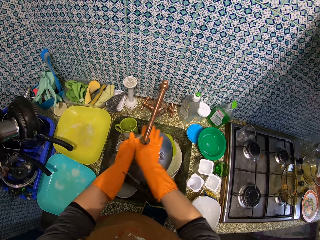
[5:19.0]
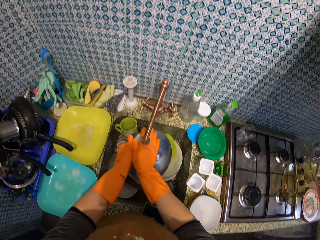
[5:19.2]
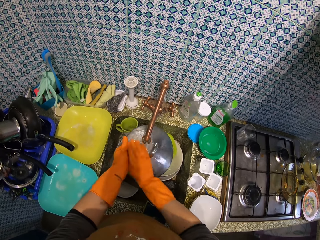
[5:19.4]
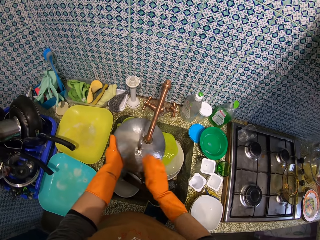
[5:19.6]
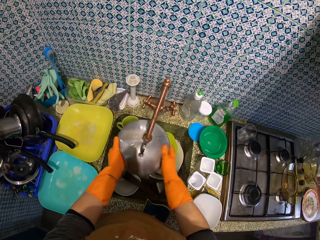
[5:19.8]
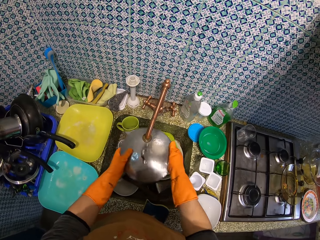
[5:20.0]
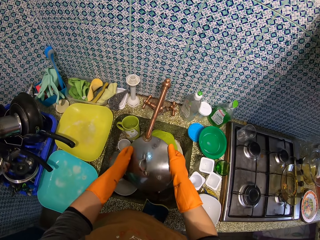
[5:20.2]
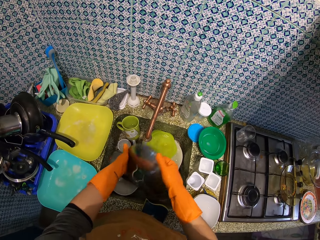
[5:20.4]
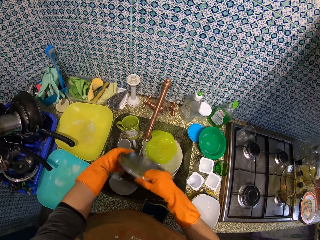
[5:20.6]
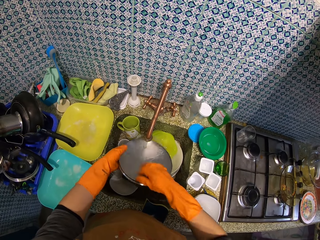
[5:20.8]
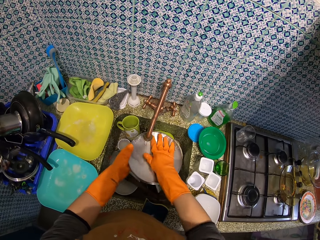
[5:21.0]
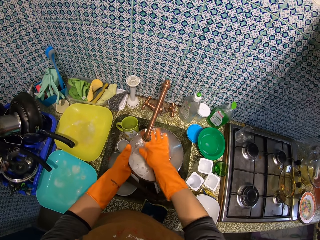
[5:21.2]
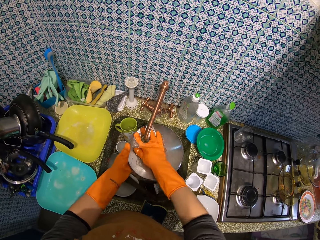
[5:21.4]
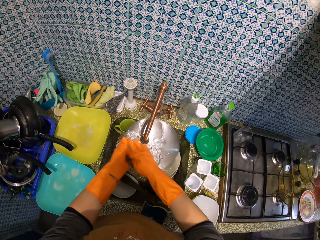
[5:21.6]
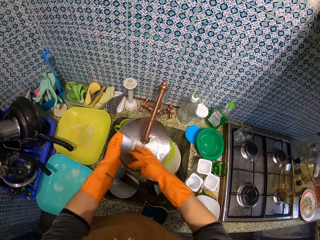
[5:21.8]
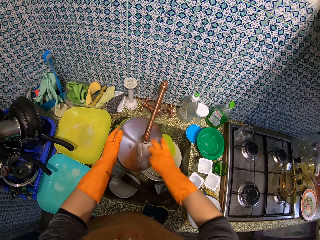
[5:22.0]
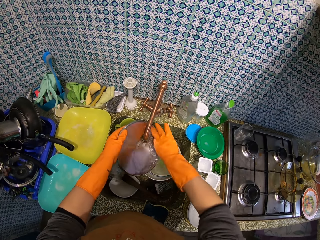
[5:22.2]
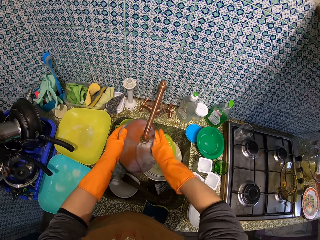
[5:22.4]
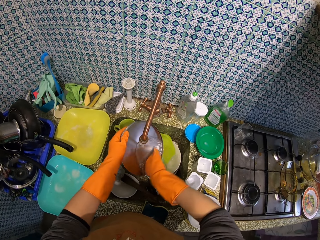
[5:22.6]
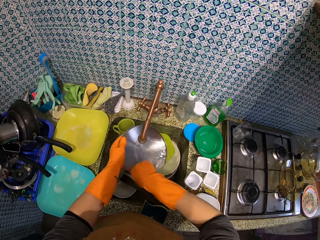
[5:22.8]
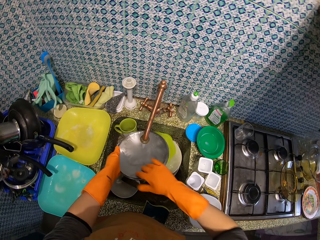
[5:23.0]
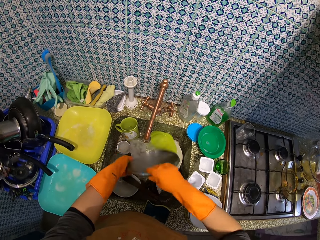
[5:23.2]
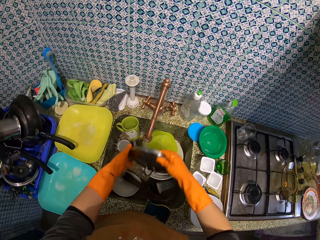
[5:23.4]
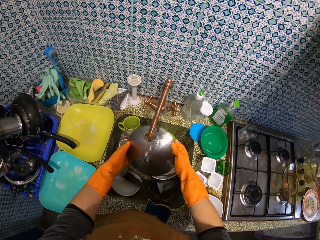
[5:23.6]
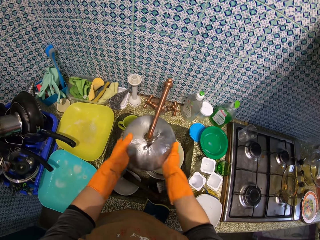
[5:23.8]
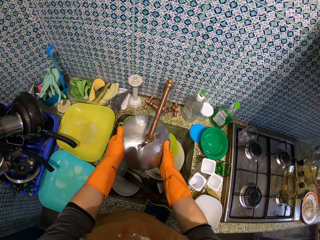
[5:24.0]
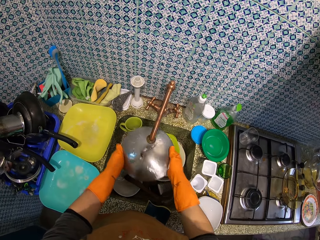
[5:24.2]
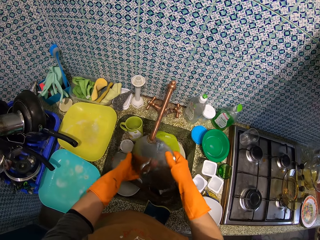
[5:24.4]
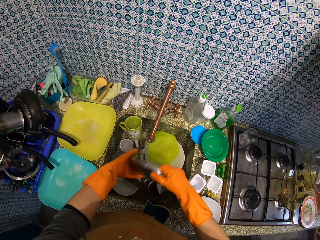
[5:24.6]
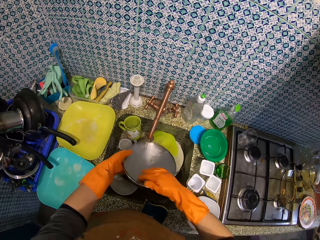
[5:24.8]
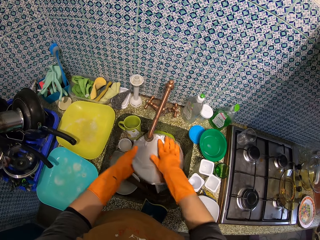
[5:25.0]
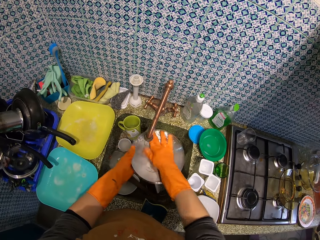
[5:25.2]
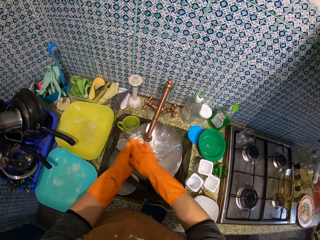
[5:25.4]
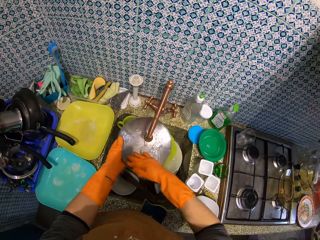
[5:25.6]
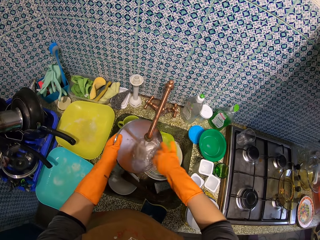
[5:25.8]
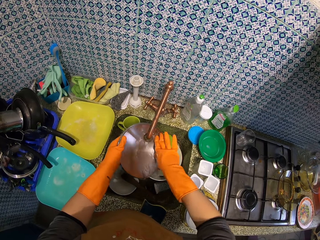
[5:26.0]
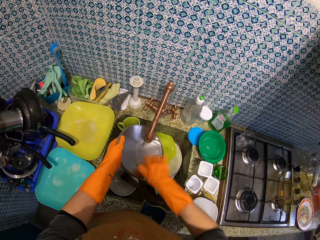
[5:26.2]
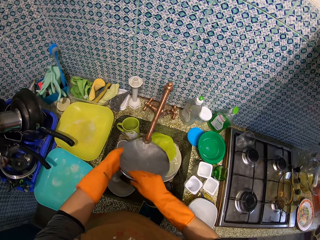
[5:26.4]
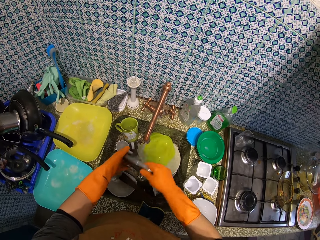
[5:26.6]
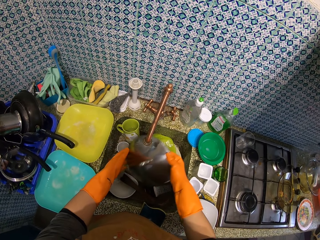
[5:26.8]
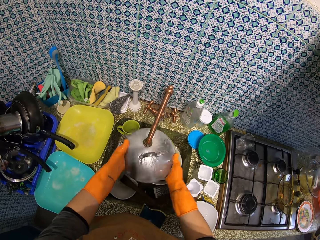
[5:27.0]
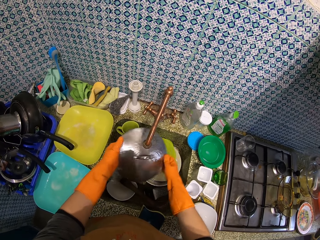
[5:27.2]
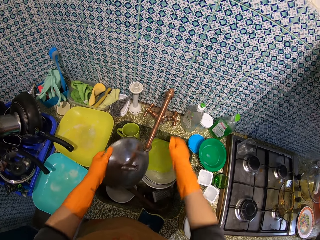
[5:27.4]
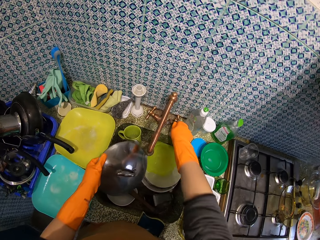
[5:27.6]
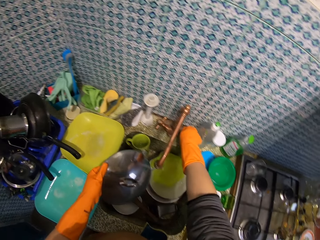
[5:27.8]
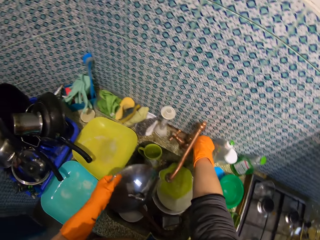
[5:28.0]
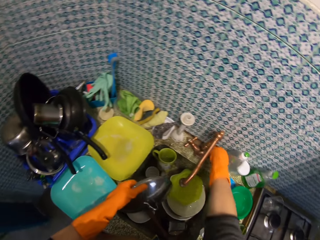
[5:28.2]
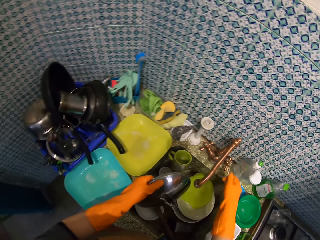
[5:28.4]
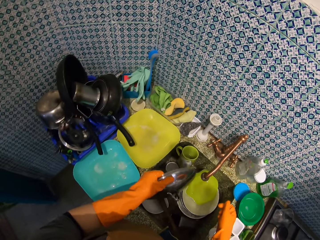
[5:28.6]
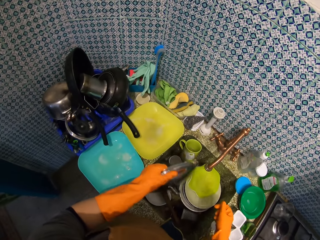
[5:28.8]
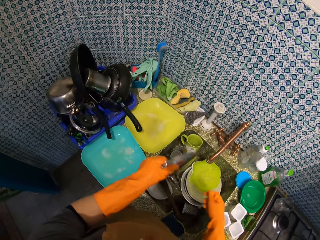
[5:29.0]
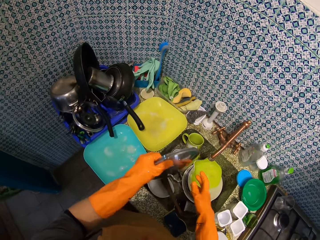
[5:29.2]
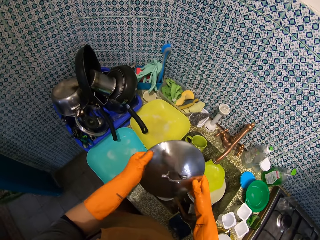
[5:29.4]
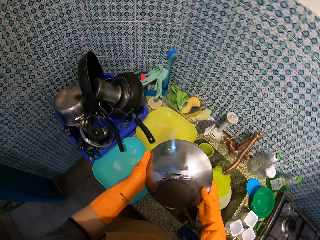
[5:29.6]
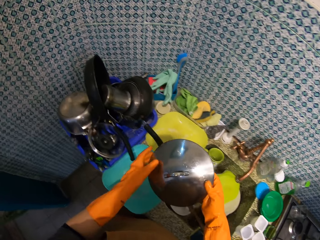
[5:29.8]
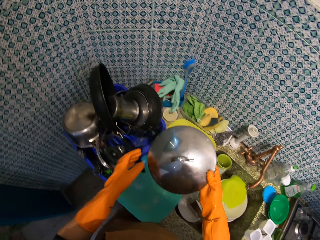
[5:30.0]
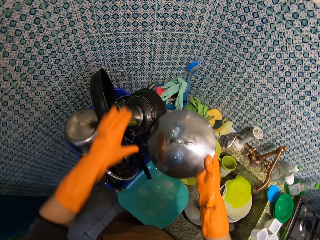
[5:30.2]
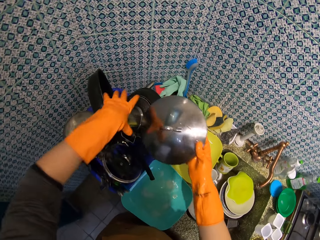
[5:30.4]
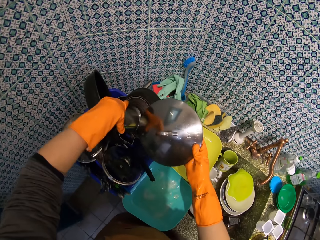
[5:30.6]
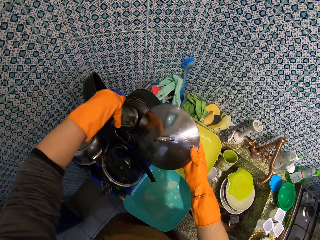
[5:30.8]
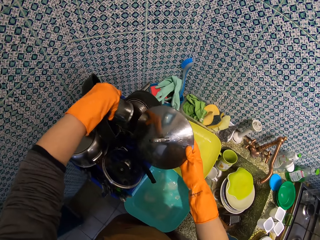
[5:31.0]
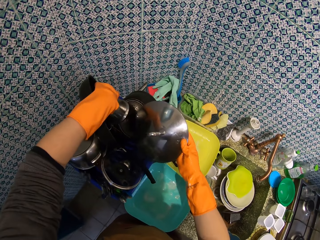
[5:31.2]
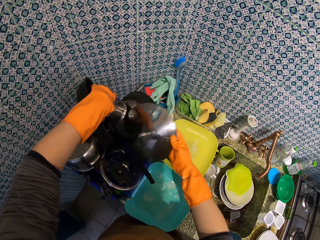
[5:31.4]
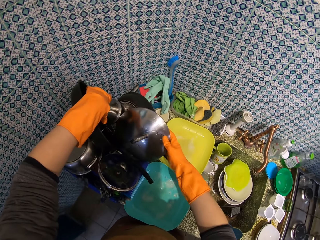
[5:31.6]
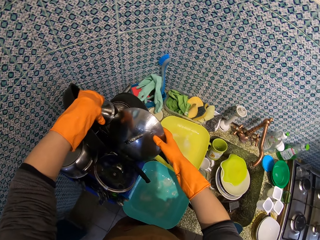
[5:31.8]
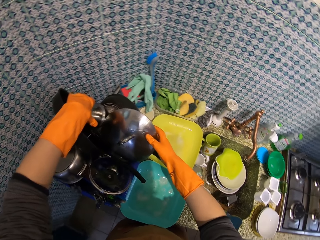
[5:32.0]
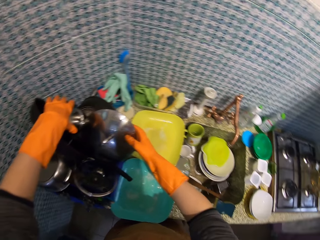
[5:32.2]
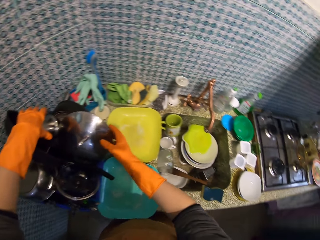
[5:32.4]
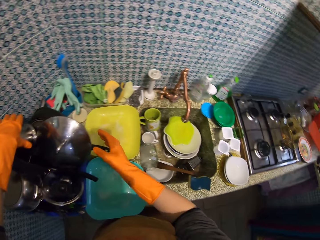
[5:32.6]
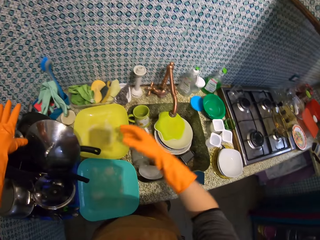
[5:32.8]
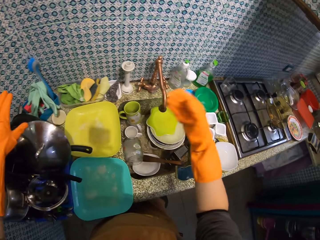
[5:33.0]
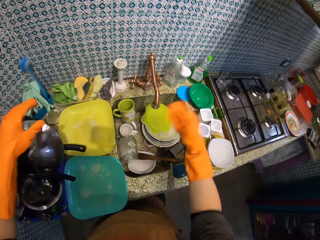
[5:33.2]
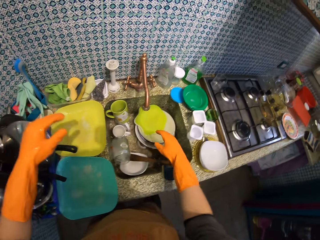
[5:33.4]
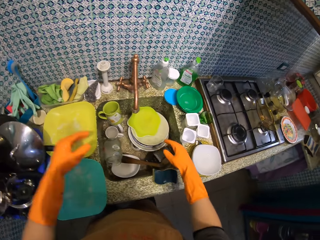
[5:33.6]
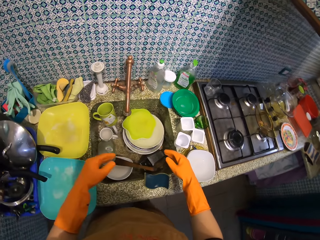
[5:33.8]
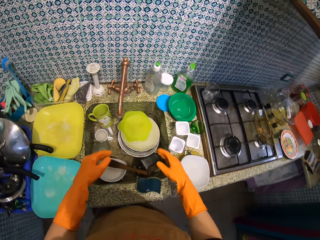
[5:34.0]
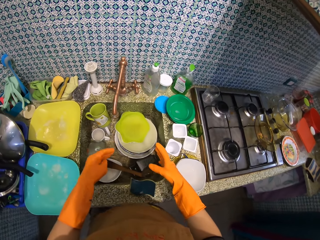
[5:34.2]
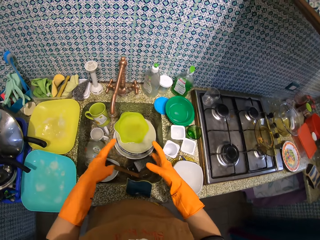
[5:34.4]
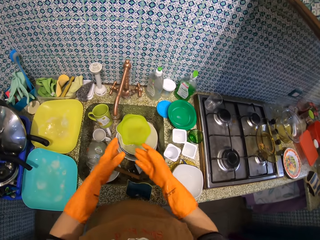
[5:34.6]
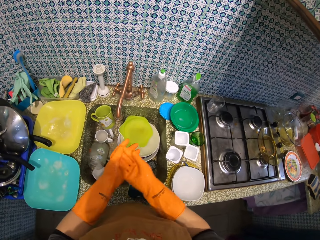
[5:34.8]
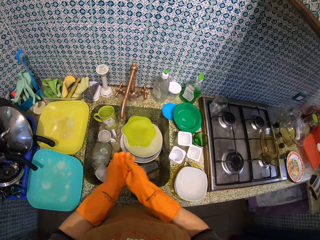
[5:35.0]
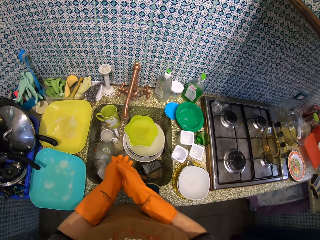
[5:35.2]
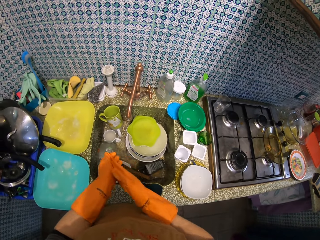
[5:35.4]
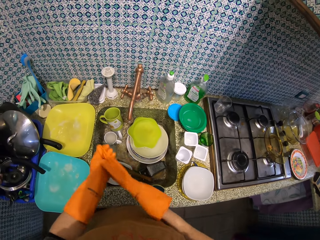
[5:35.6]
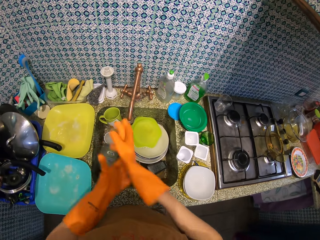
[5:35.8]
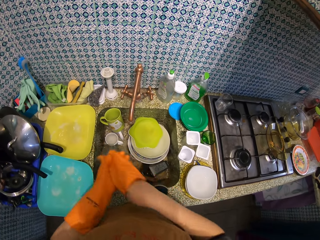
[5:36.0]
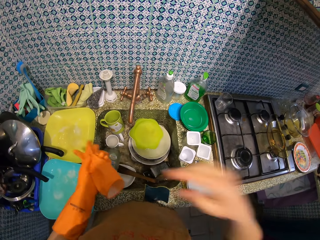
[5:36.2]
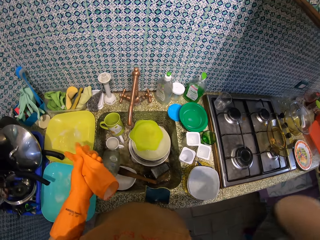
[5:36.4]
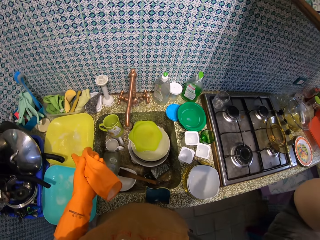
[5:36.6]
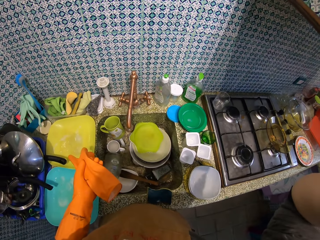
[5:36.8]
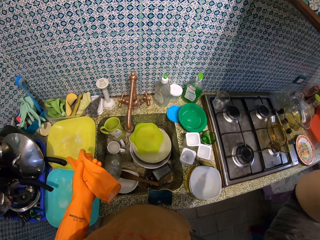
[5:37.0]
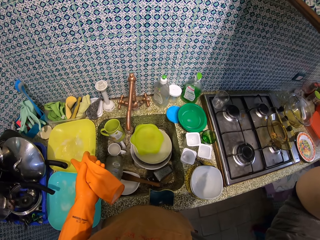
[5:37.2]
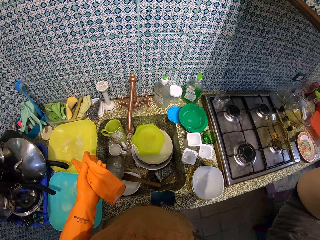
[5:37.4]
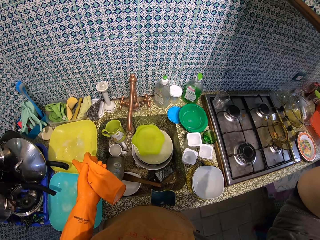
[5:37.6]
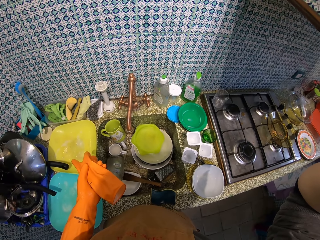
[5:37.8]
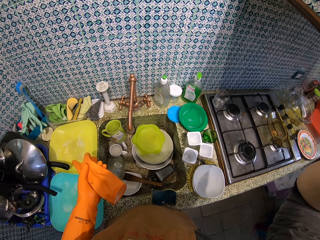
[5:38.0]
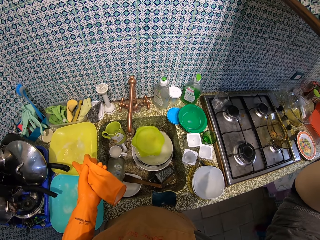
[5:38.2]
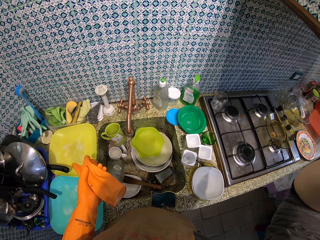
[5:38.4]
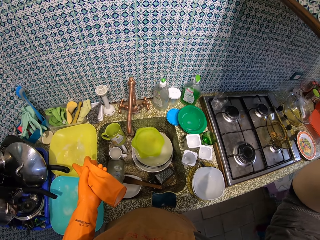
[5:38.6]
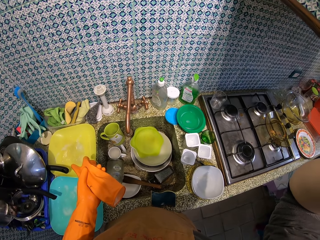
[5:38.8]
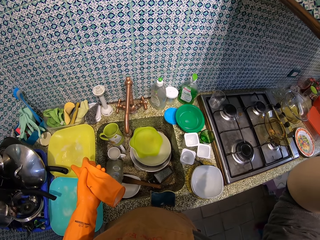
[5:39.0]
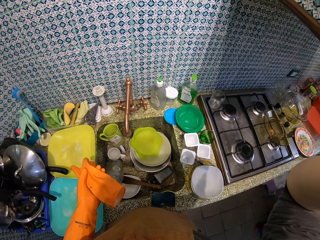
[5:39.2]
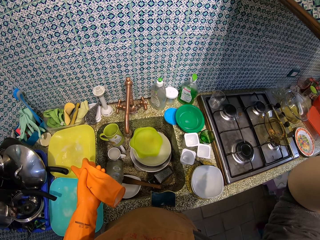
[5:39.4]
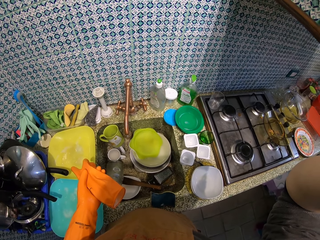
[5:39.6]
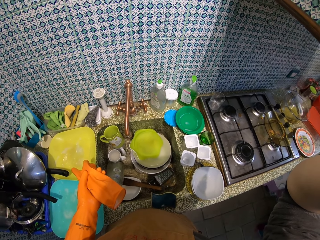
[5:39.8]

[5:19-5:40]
The camera wearer closes the tap. She shakes the dish cover. She touches the mug or cup. She pushes the mug. She lifts the cup and moves the cup. She puts the dish cover in the basket. She drops the cup. She waves her hand. She removes the glove on her right hand. She lifts her hand. She holds the glove with her left hand. She touches the camera.
